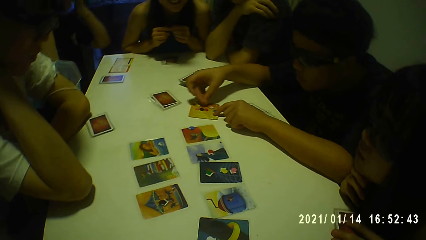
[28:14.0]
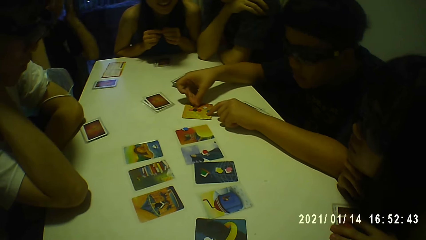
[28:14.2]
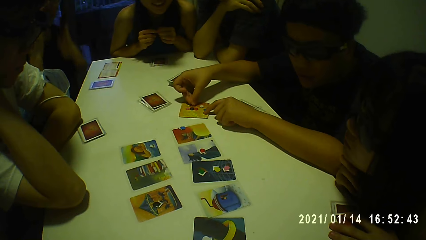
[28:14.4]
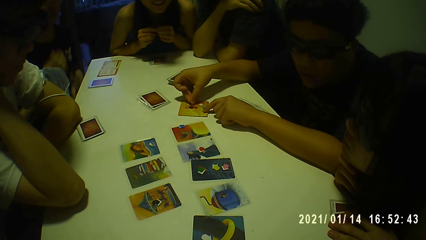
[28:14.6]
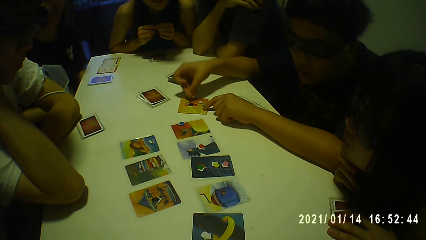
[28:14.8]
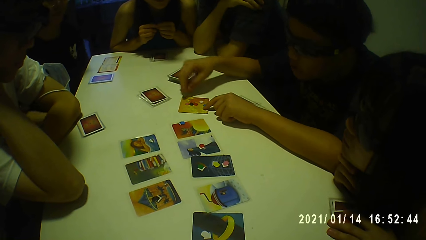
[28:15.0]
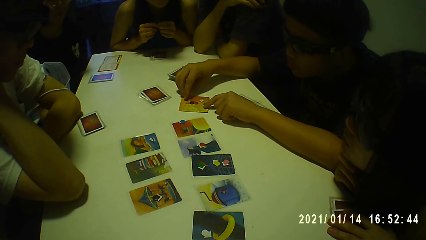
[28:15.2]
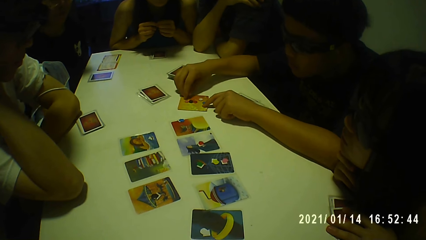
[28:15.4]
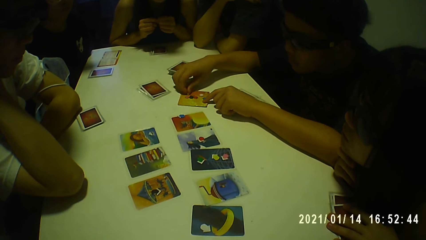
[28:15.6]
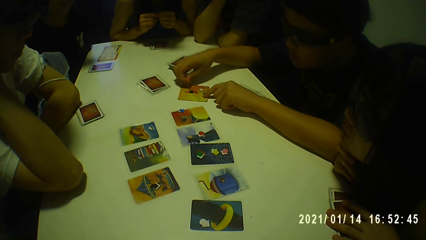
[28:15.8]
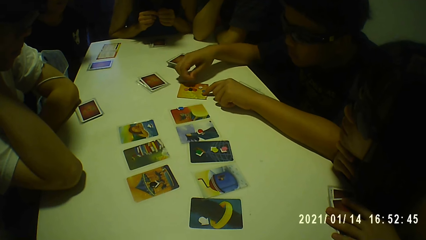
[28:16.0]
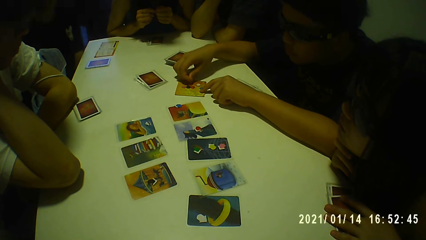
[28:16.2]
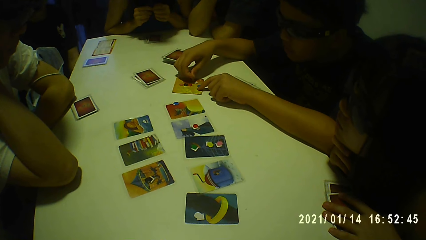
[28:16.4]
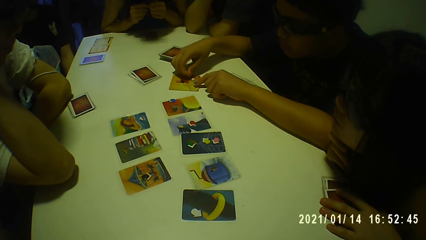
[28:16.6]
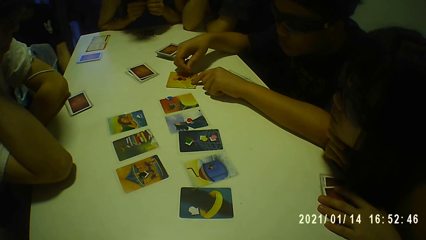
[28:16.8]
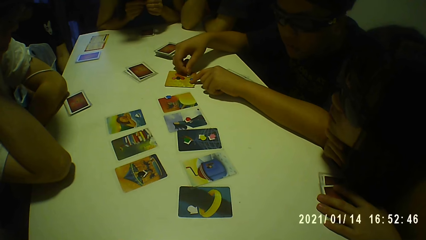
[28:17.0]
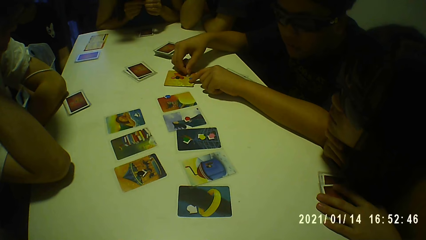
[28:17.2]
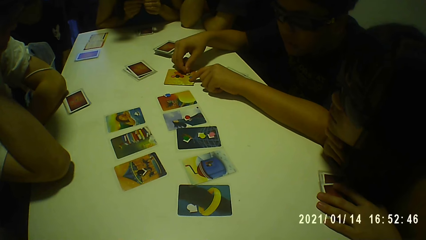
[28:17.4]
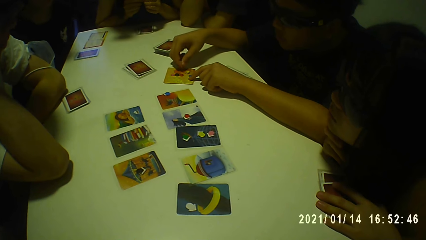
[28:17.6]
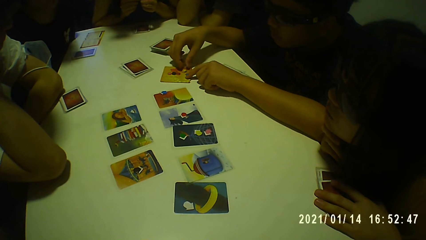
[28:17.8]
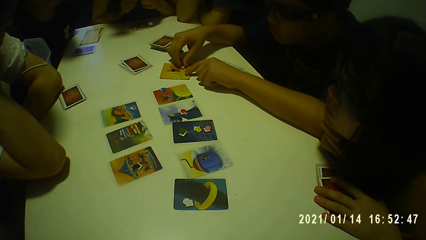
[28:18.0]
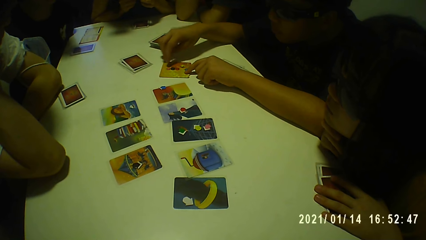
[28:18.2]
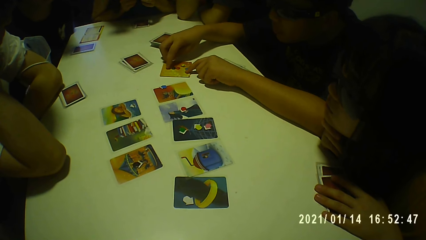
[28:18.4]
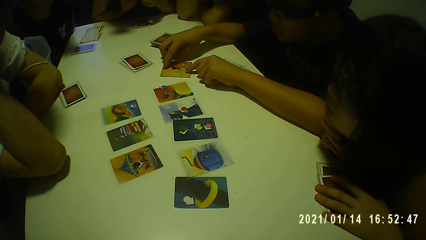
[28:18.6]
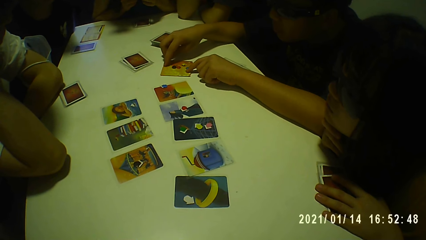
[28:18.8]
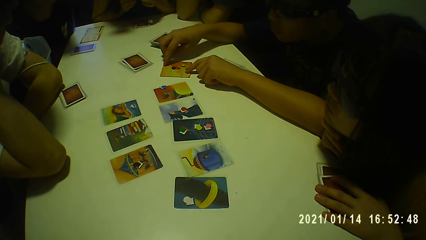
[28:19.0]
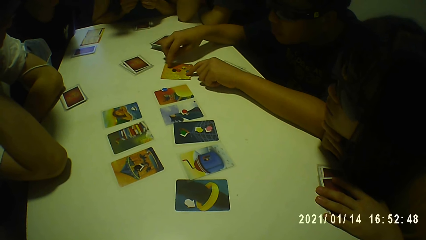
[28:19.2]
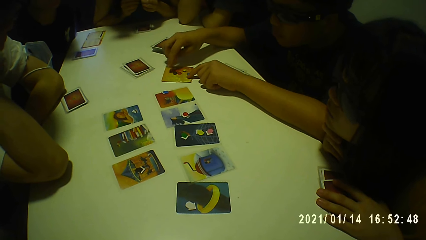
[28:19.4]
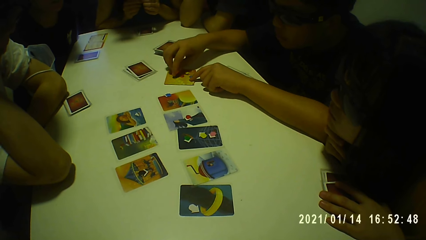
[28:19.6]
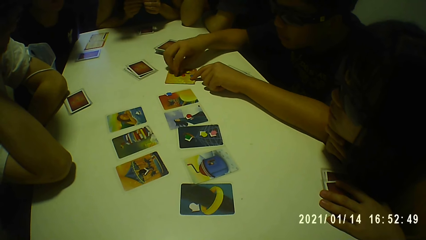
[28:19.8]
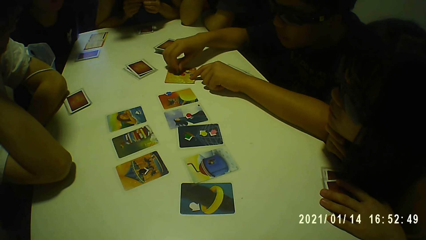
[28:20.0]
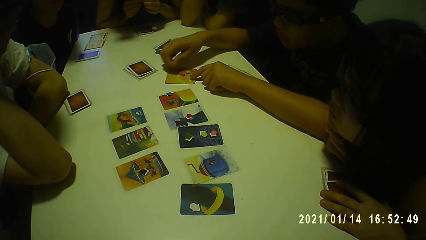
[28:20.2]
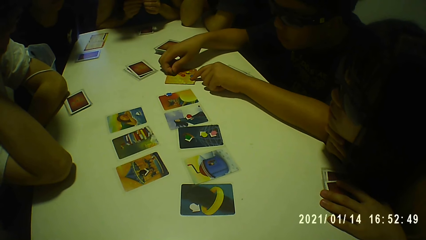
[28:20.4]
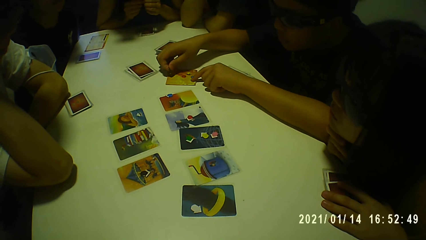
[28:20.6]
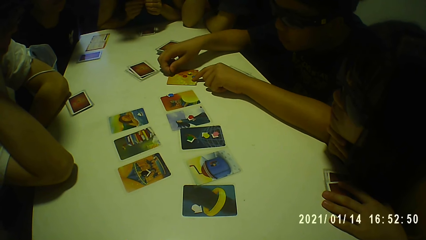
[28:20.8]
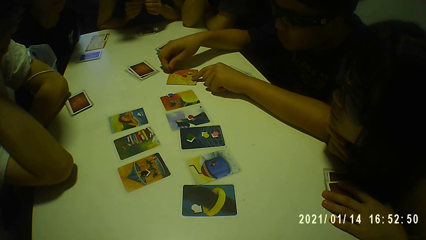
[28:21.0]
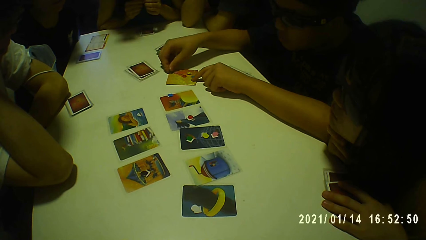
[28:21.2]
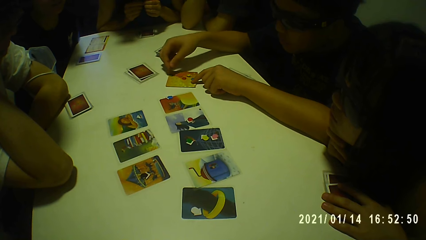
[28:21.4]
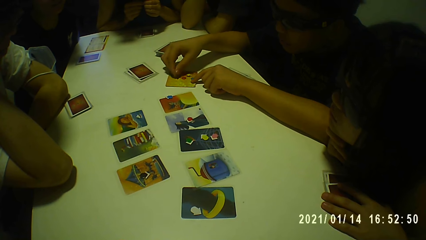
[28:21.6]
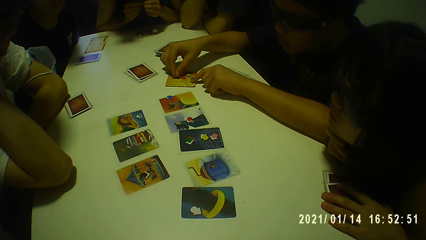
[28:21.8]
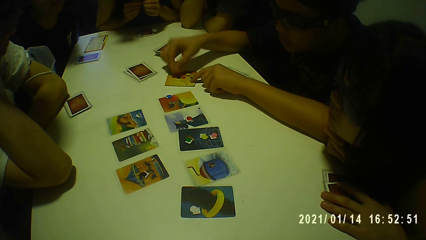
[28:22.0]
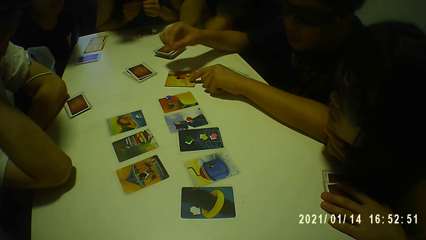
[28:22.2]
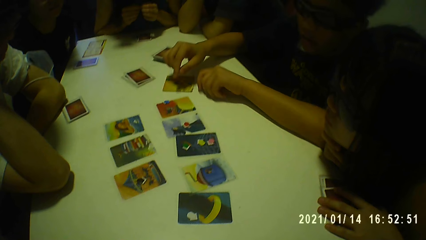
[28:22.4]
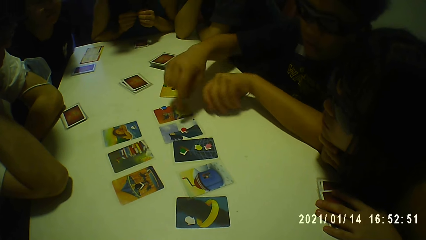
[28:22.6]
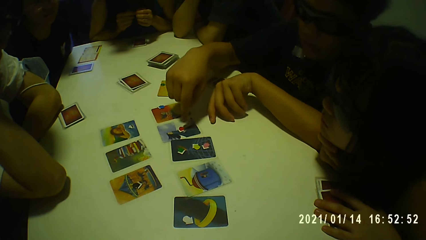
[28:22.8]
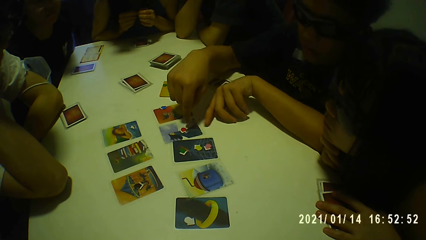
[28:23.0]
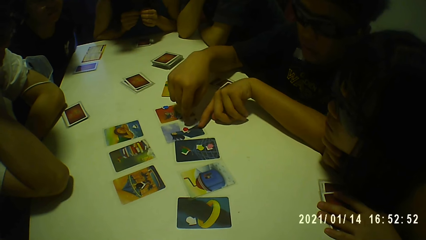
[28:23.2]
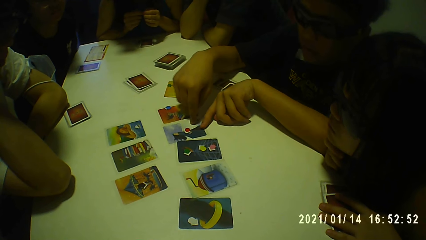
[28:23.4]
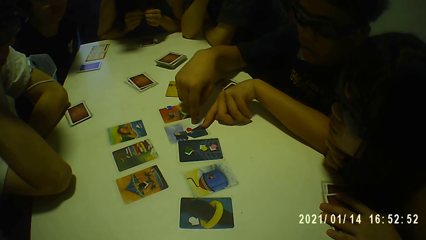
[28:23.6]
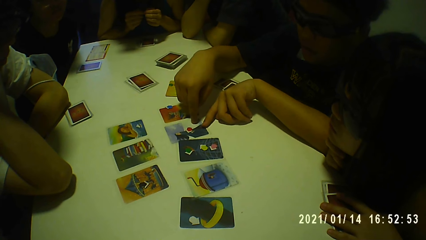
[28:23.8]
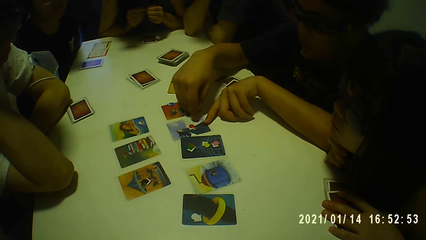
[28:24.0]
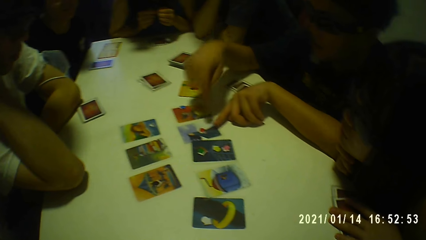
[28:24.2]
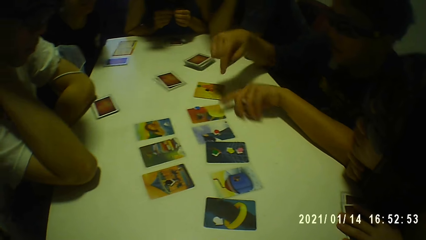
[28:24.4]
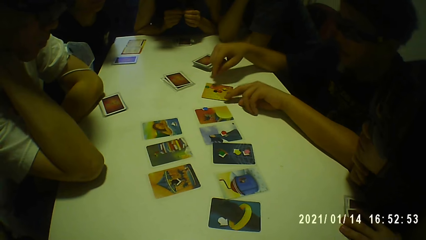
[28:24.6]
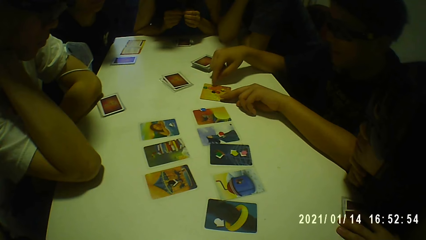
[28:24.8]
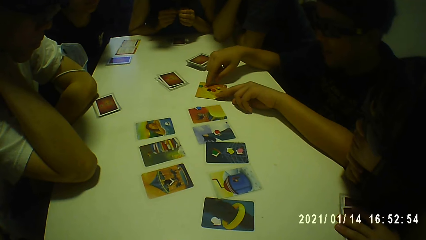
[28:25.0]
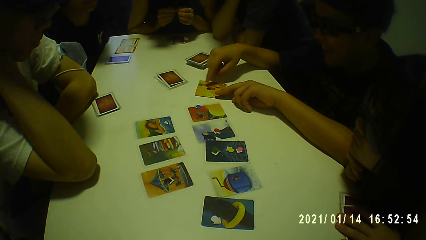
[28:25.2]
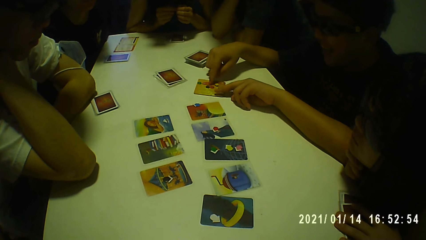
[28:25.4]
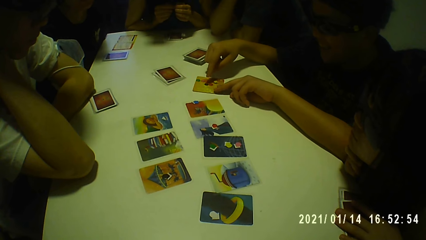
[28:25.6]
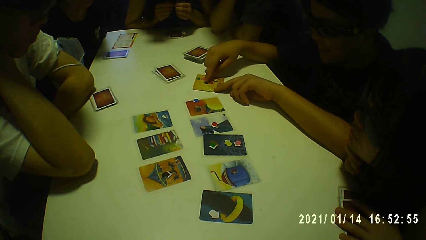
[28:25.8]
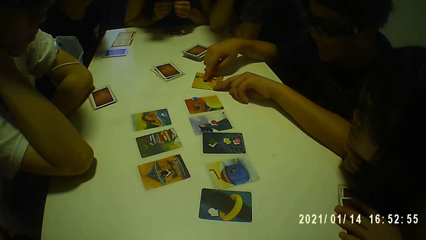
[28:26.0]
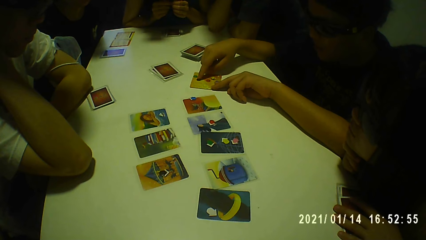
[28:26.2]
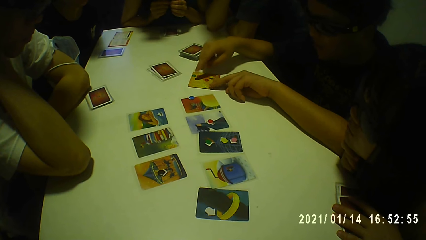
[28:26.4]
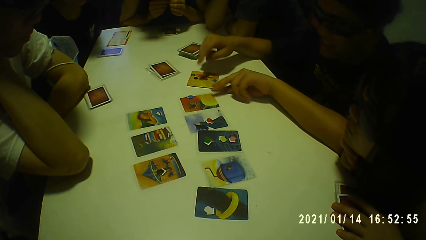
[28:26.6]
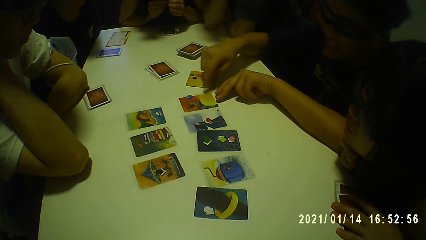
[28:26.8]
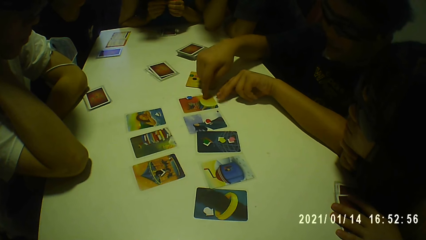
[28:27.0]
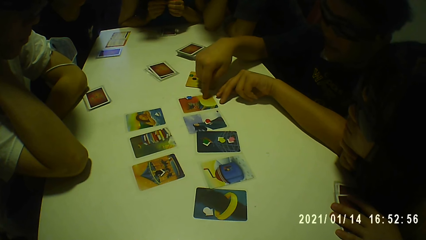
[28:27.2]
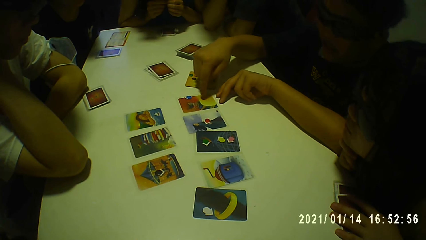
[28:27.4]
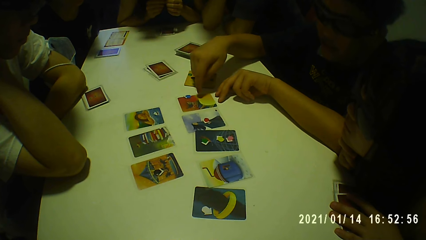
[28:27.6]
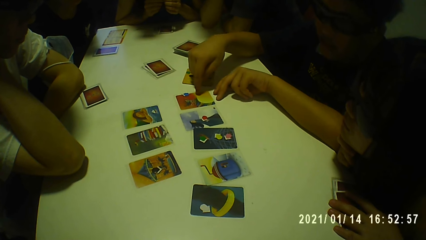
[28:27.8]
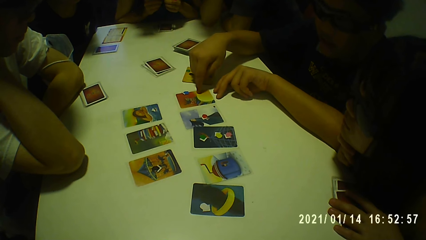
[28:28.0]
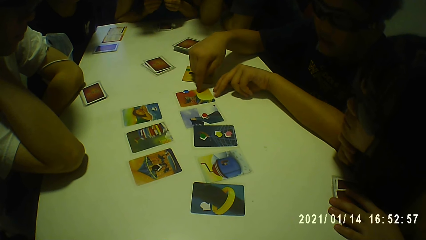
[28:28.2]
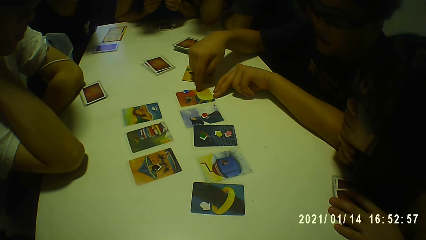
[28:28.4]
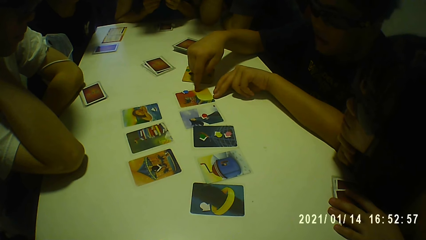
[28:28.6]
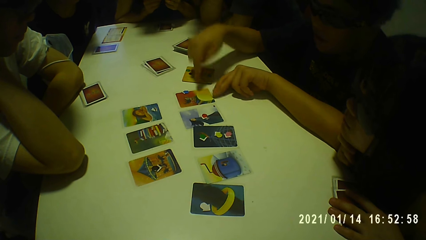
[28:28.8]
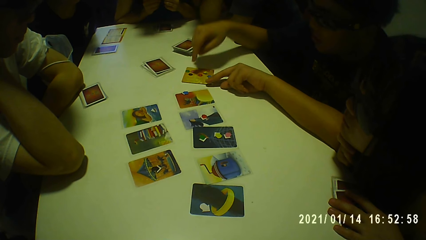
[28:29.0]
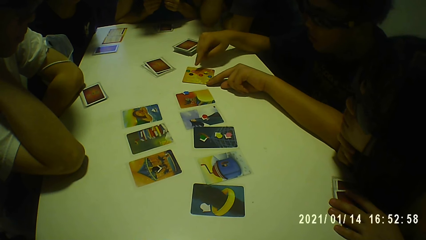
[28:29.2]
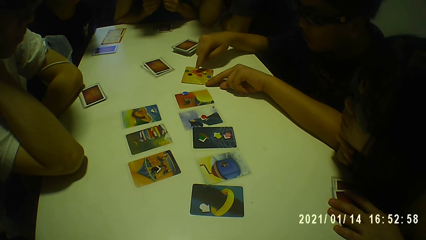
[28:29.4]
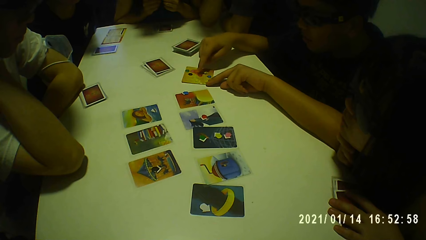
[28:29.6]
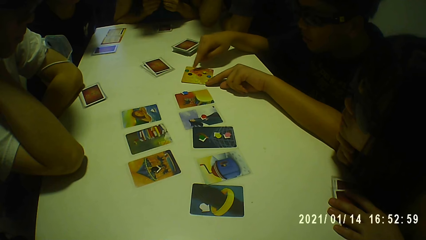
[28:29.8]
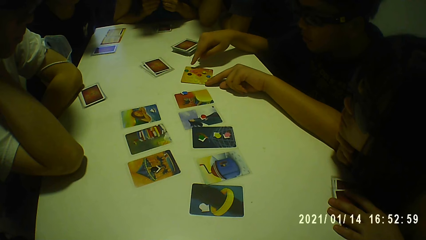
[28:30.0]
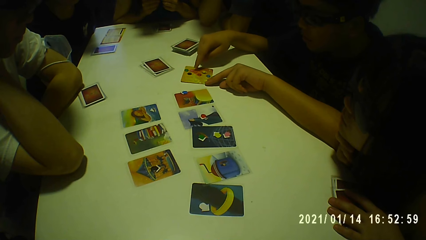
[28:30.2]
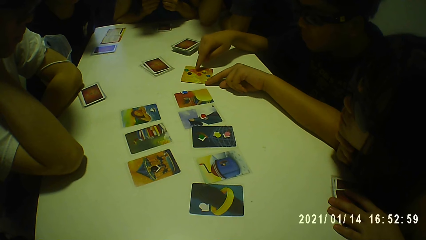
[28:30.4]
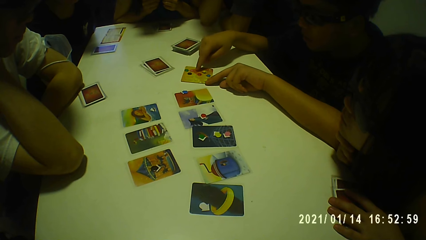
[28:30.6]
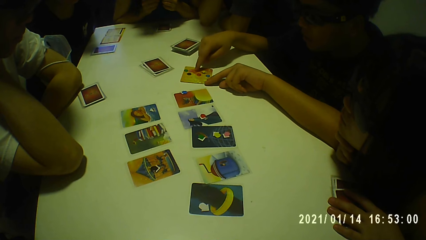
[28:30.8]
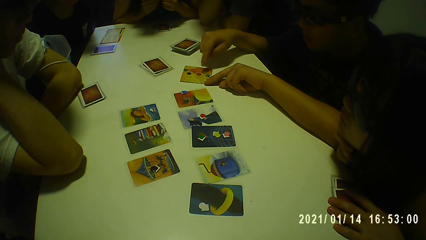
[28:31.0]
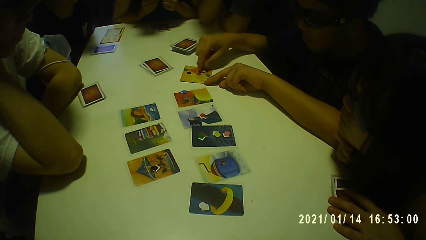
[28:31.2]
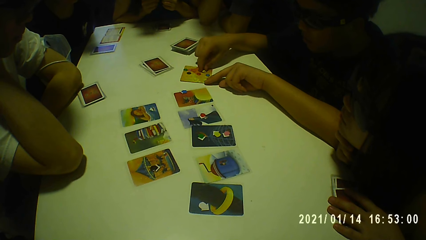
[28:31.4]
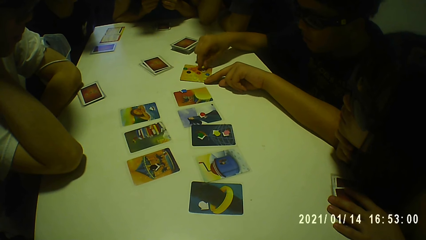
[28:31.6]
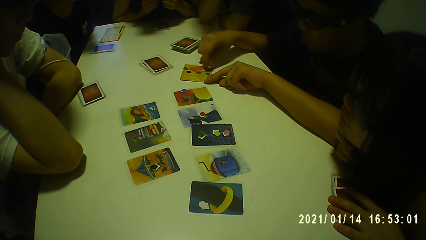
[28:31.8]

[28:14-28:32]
A boy touches another card on the table with both hands. The boy adjusts the sticker board with both hands.
